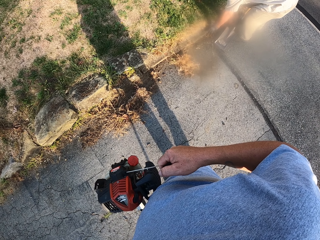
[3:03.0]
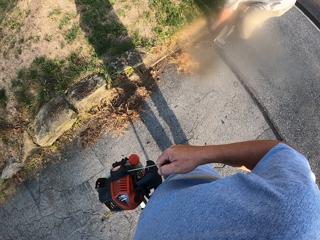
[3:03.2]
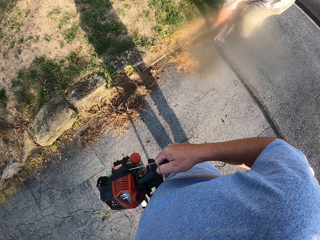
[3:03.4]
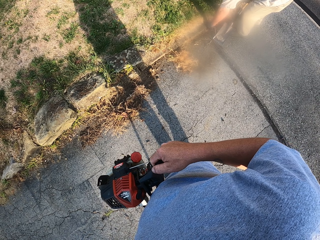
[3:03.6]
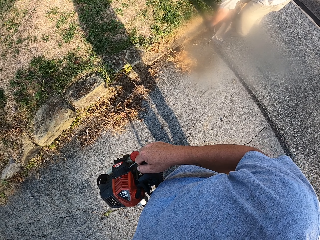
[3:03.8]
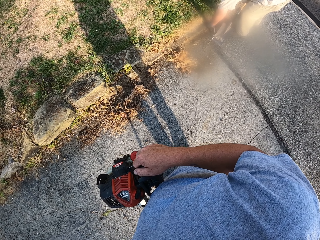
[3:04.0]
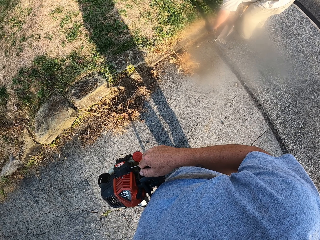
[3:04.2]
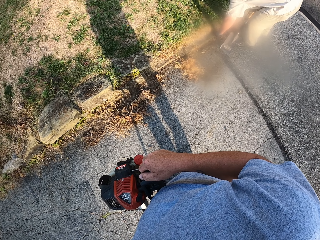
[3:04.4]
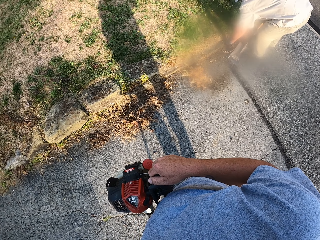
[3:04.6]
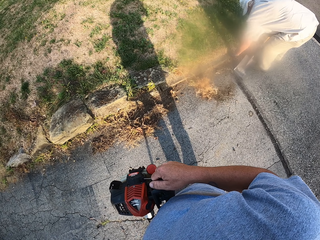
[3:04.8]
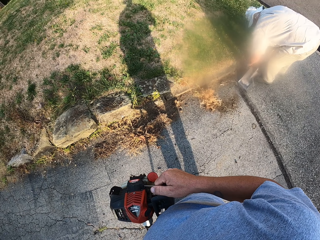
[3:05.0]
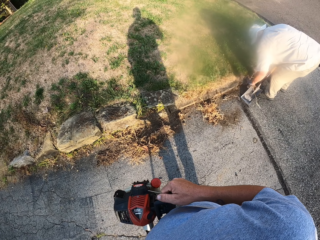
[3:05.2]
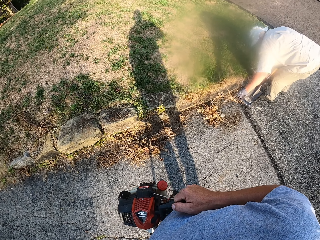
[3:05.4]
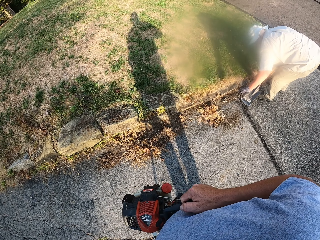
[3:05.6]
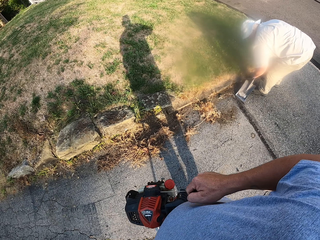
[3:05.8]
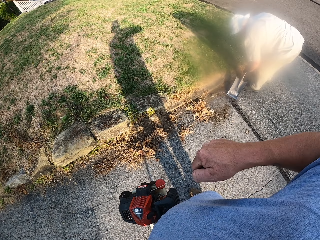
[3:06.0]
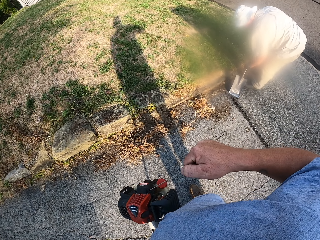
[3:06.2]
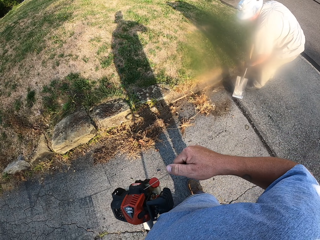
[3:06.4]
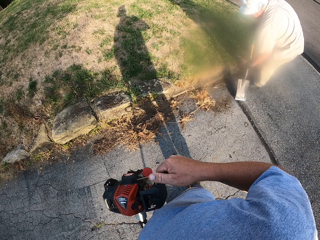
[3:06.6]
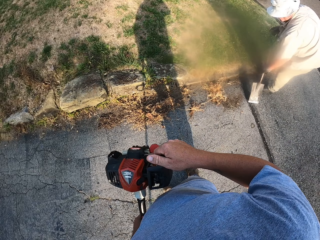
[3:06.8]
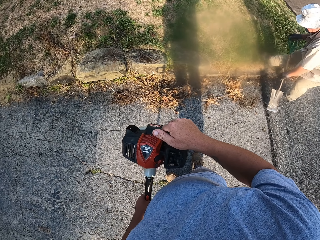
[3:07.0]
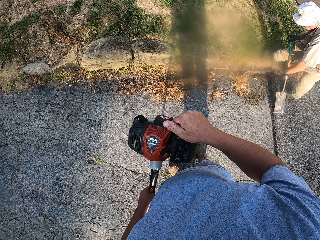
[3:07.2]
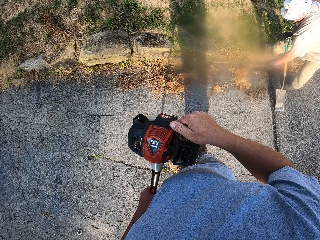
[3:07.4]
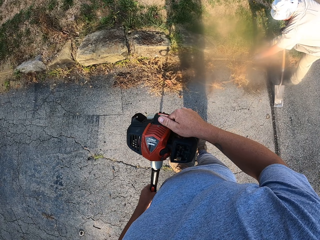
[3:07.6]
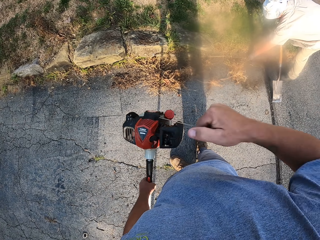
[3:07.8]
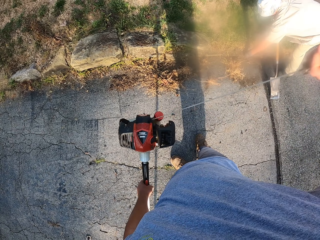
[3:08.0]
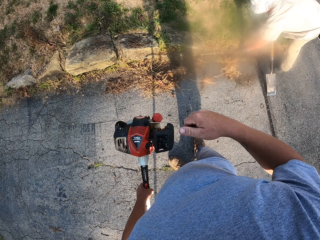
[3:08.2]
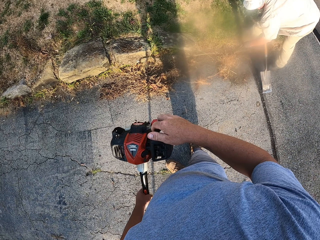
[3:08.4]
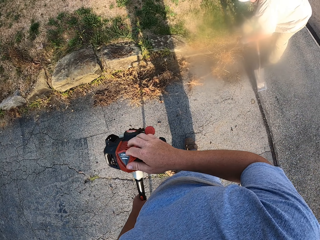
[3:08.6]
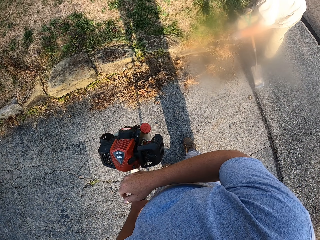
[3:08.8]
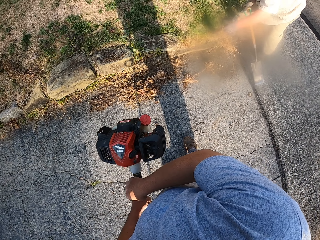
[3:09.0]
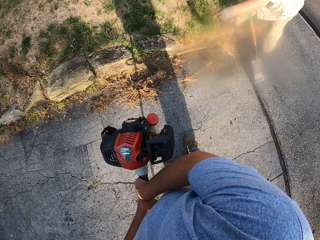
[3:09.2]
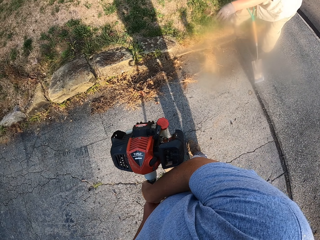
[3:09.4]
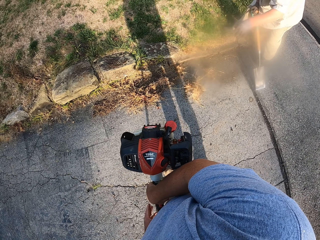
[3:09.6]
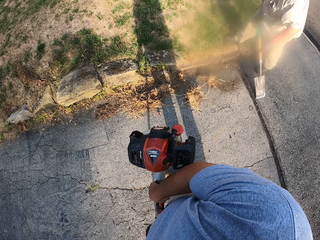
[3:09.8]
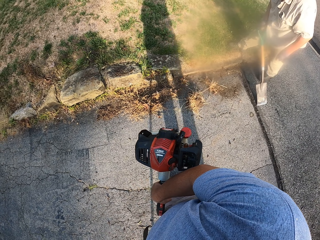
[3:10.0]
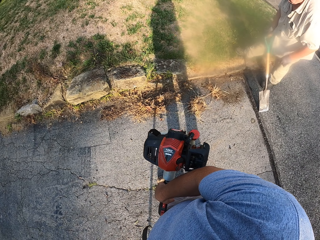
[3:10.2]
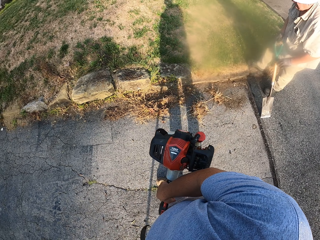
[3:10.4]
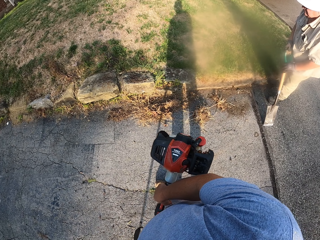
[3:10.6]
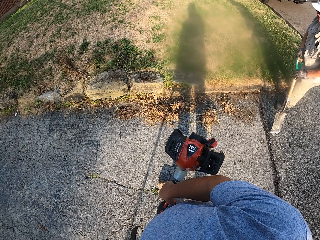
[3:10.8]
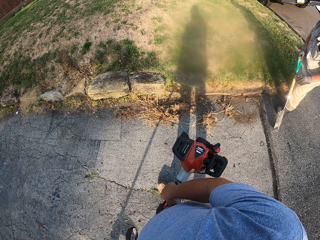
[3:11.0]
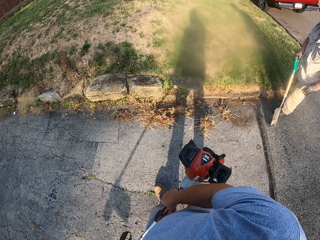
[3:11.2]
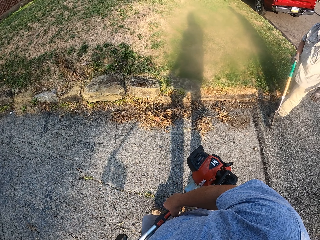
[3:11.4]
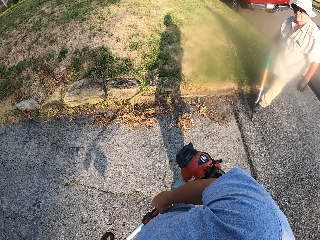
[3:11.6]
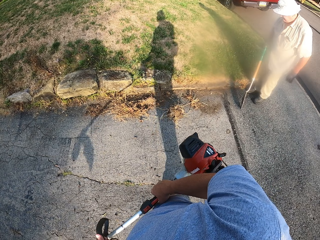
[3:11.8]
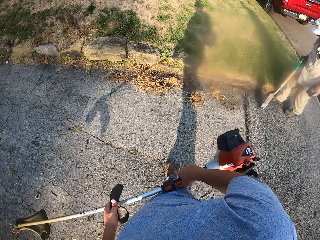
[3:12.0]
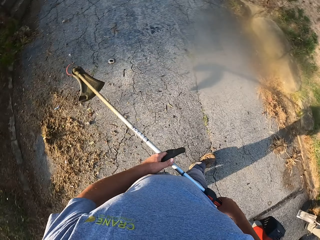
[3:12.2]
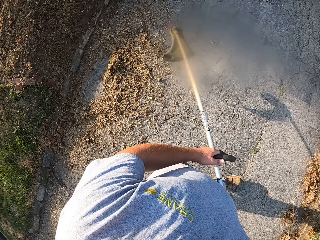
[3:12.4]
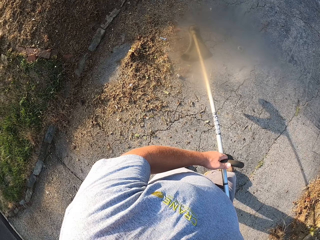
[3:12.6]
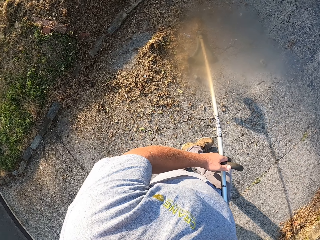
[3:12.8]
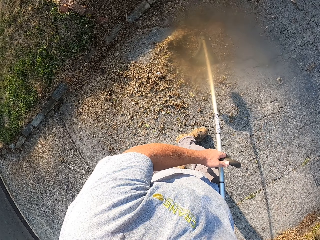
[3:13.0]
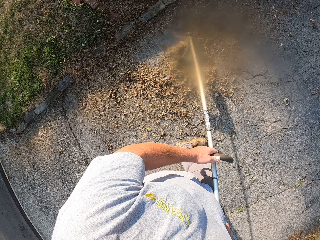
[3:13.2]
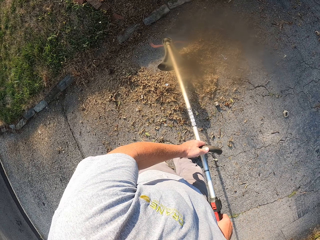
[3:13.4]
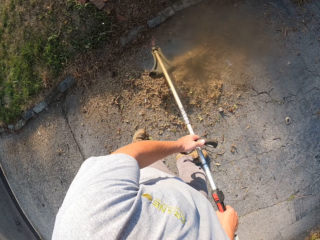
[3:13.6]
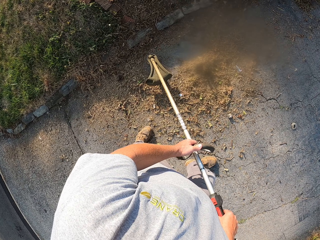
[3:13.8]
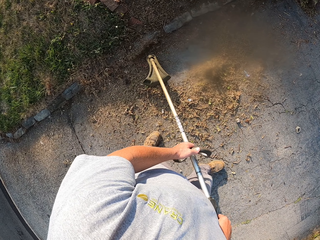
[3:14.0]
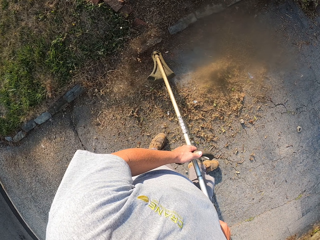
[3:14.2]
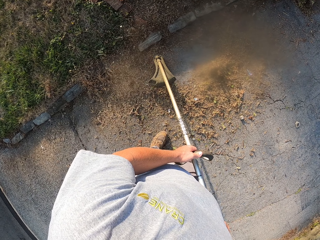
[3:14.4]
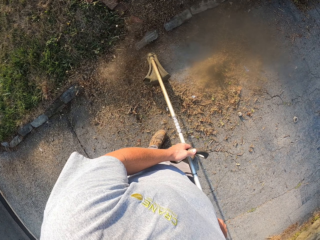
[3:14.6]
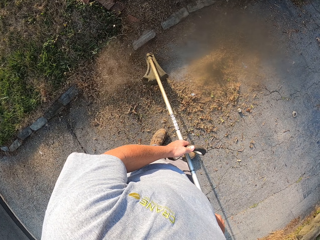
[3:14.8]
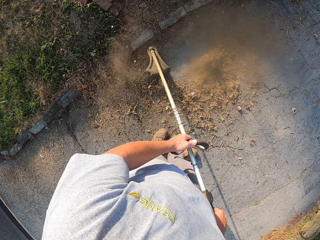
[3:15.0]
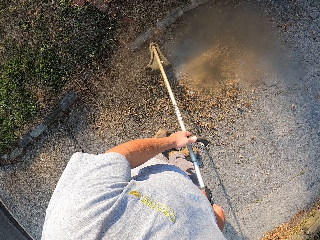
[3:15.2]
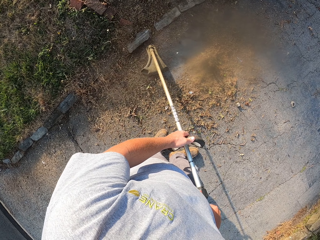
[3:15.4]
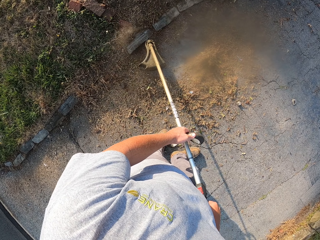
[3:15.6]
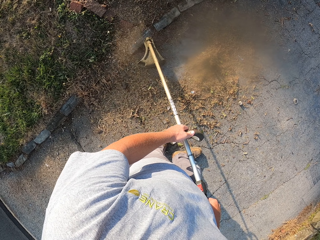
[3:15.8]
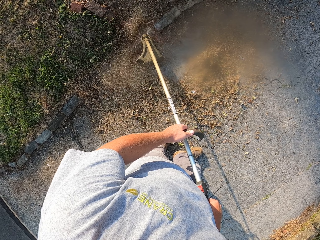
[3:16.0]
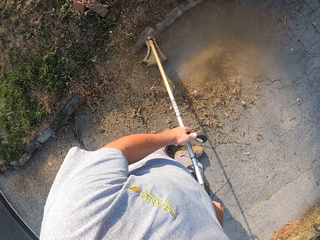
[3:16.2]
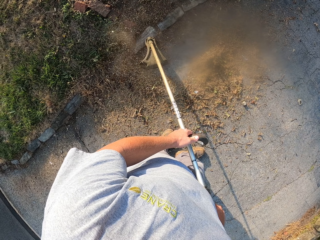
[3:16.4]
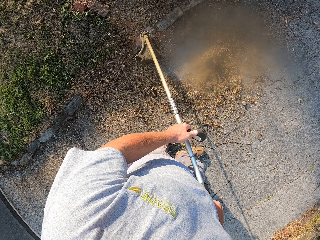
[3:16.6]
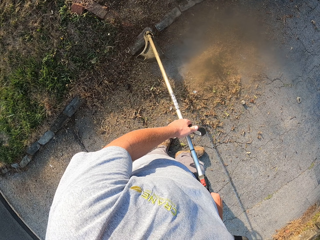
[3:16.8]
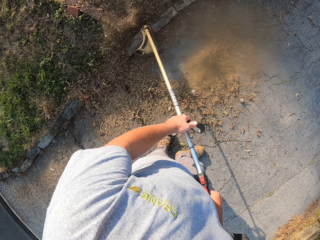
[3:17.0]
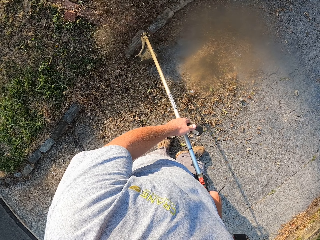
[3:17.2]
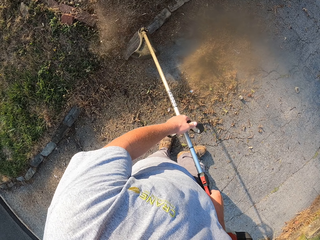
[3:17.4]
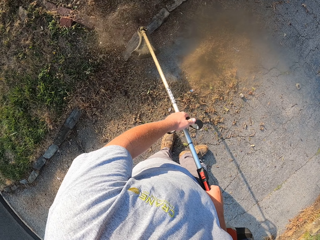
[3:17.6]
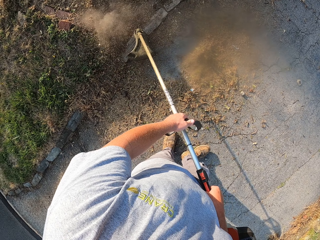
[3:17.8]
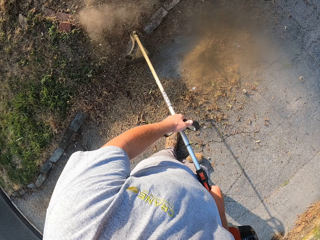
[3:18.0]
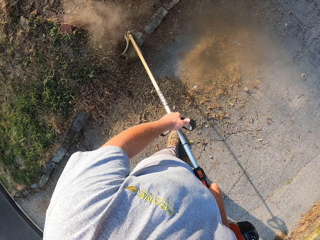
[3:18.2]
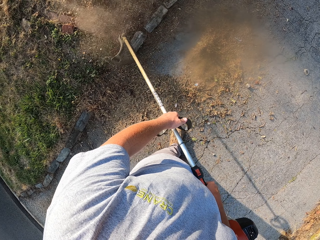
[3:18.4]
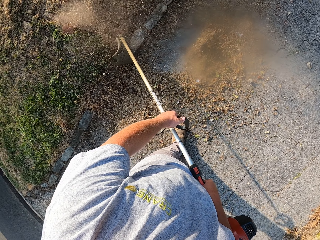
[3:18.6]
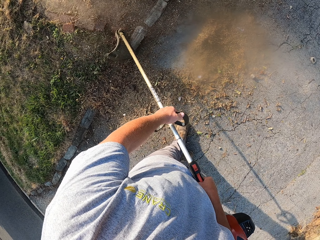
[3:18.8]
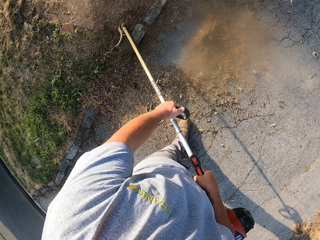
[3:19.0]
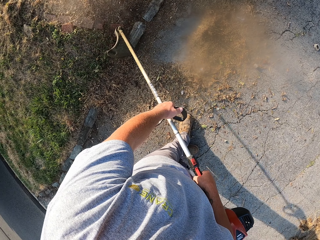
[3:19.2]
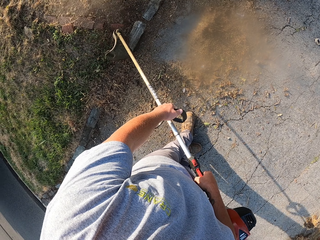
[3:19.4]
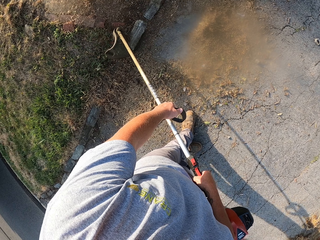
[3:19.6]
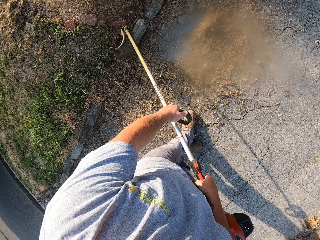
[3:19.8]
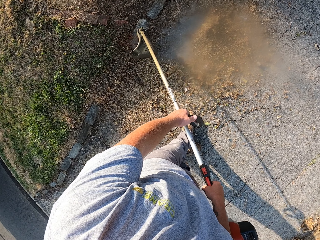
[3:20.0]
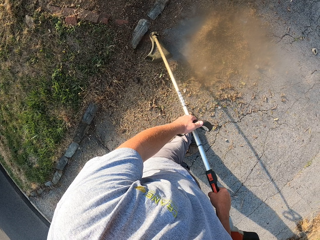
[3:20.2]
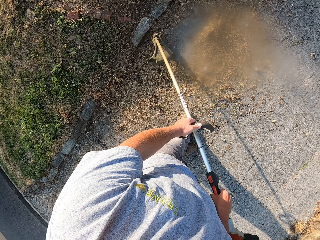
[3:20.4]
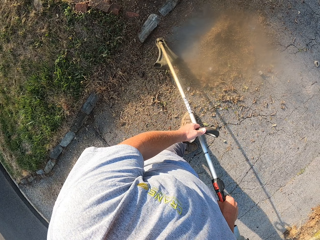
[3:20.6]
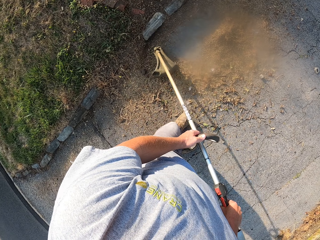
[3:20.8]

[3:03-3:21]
The camera wearer looks around. They trim the grass with the grass trimmer.
